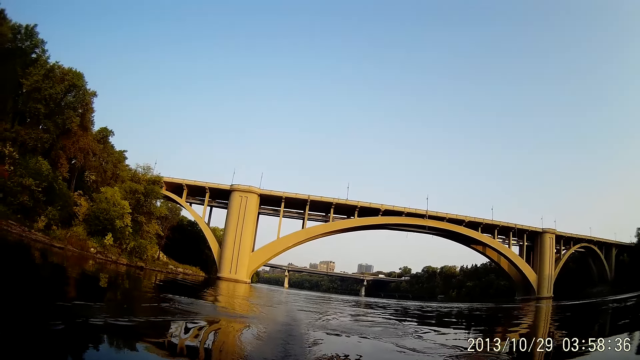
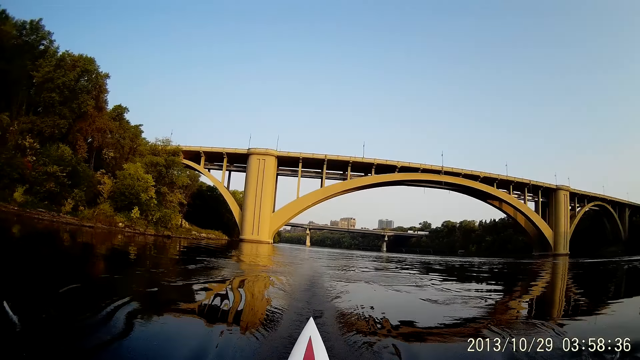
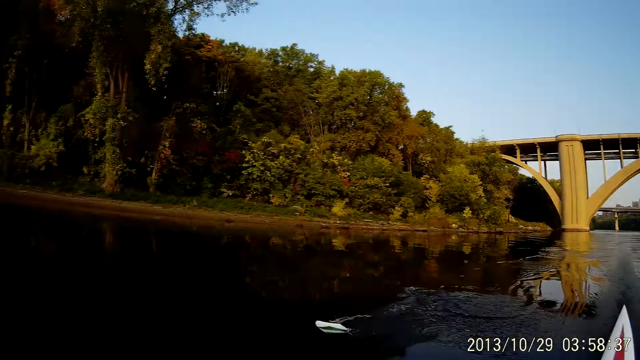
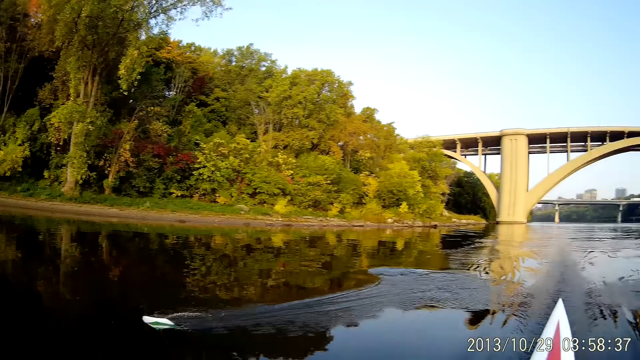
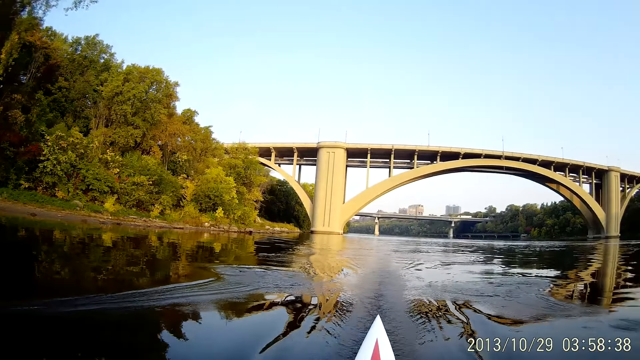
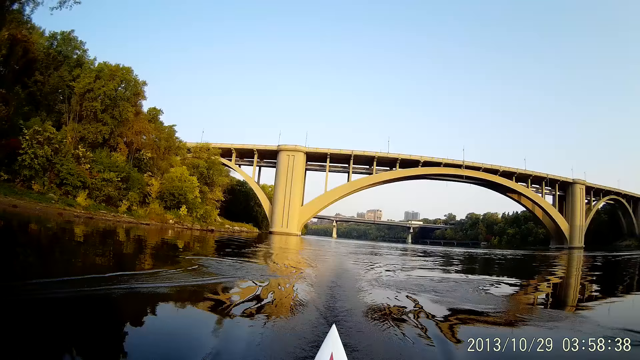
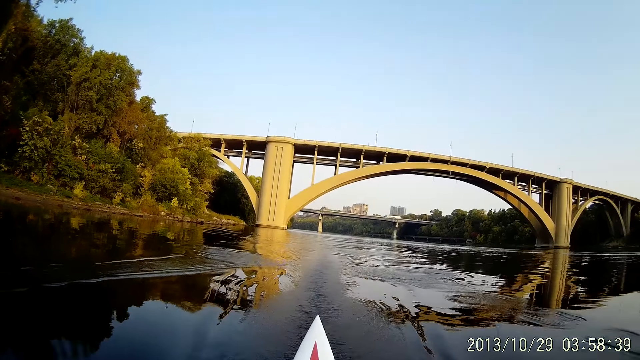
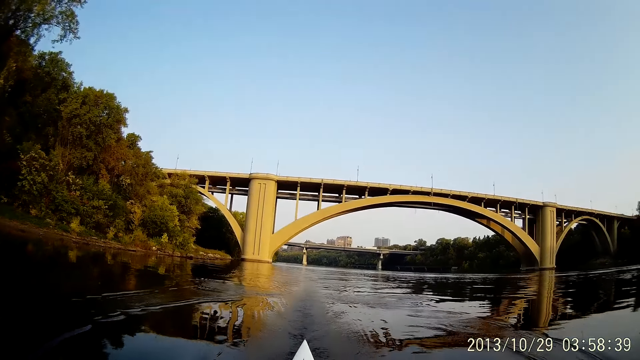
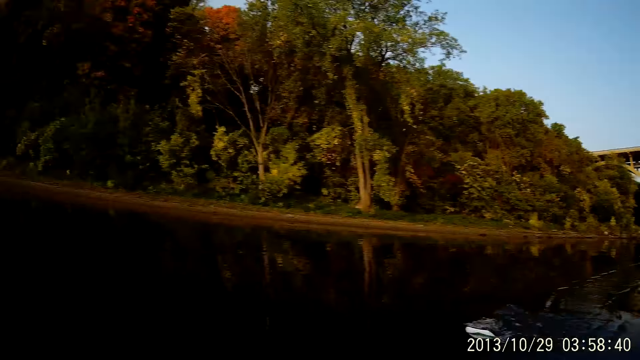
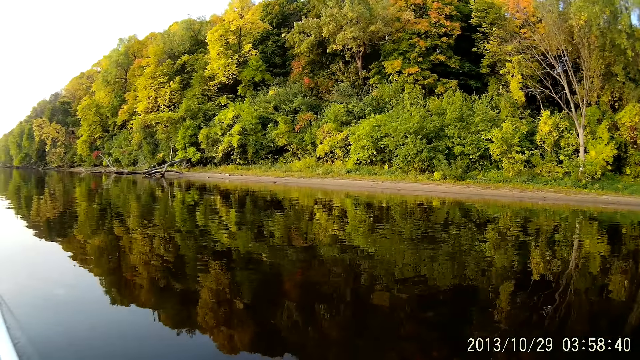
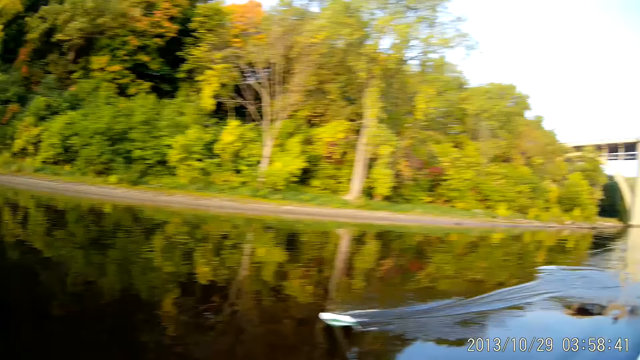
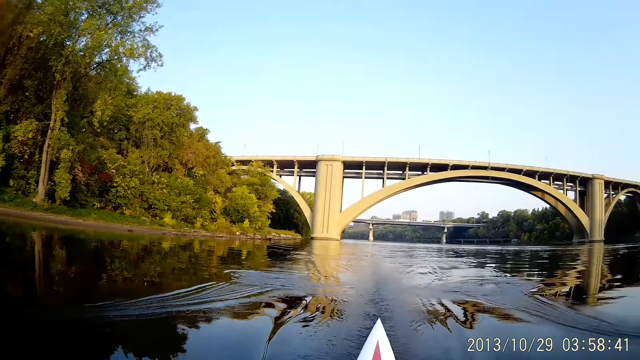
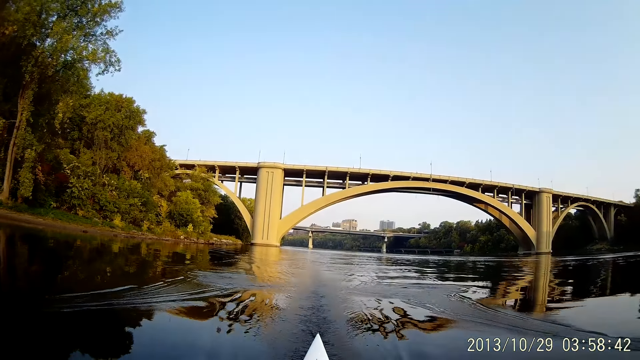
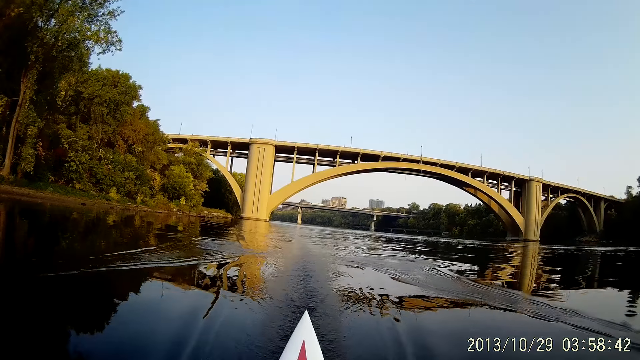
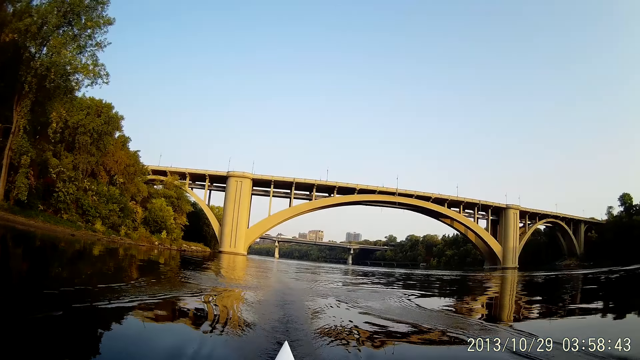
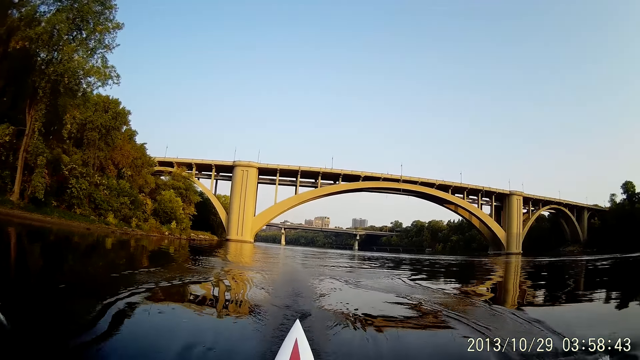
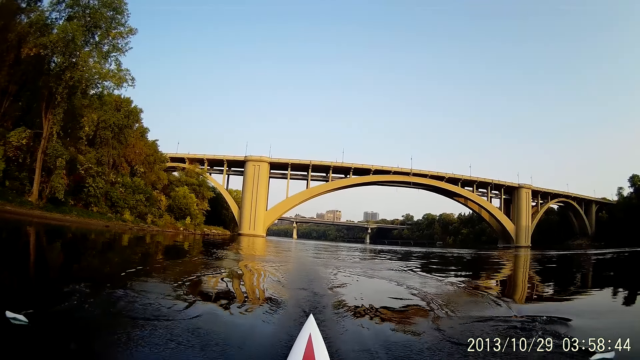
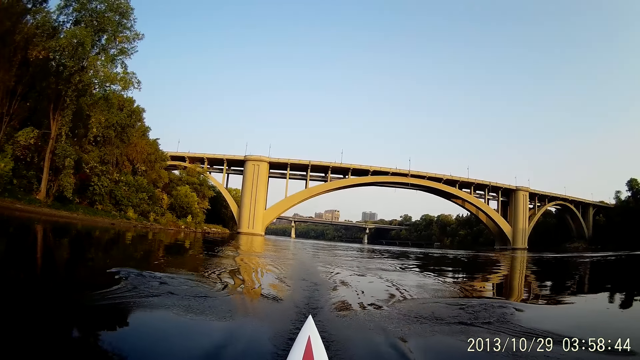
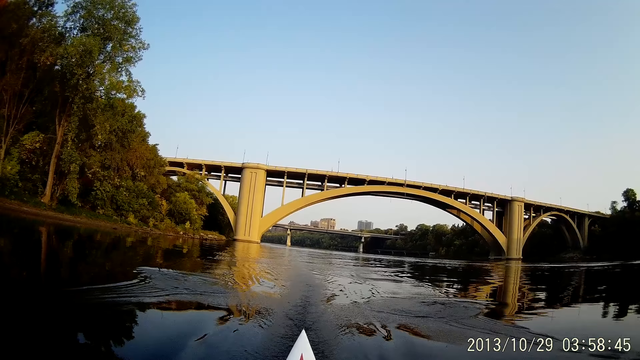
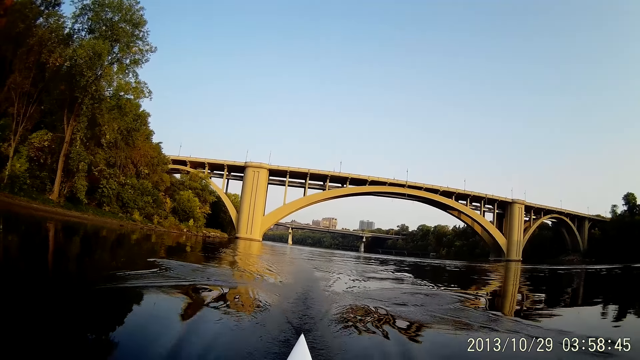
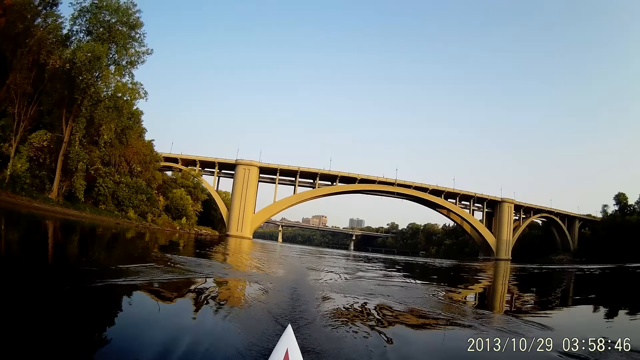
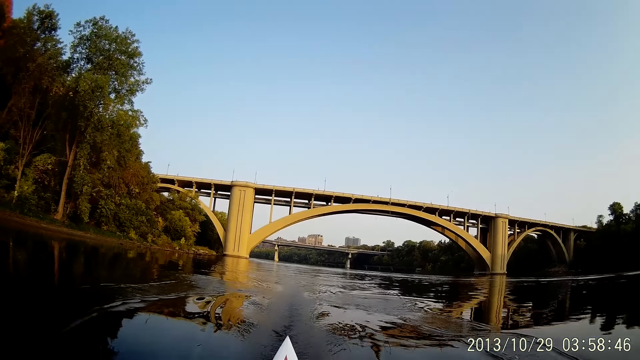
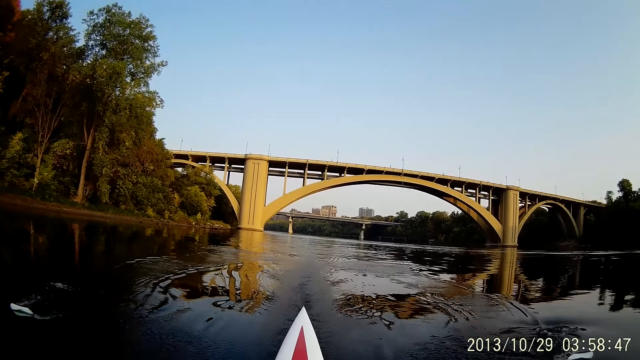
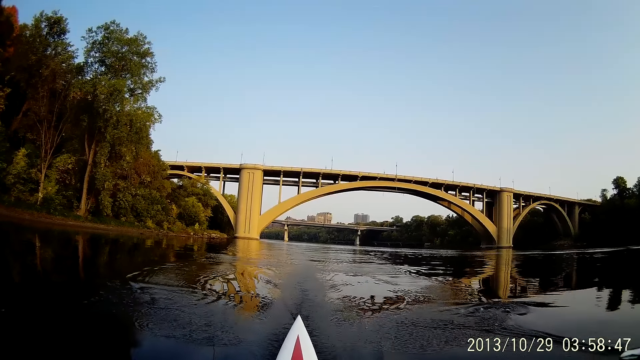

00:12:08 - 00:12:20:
The camera wearer looks around. They row a boat on the sea water. They look around. They row the boat on the sea water. They ride with the boat on water.

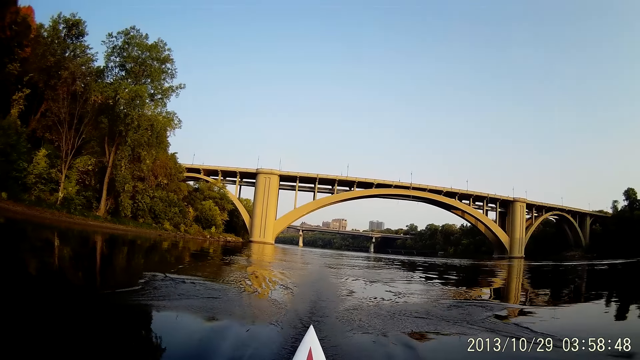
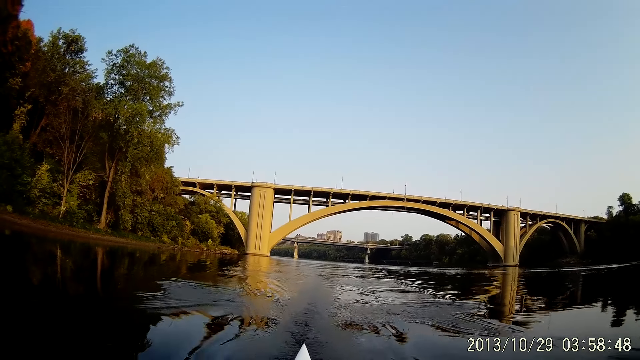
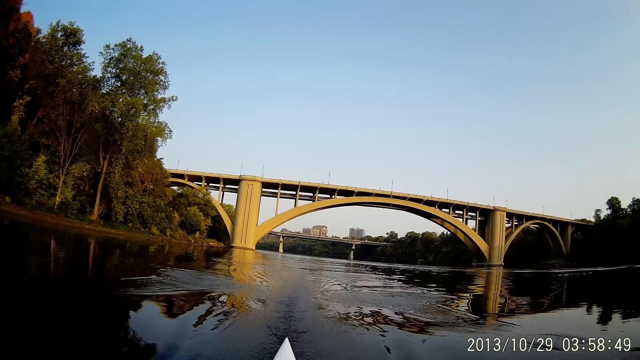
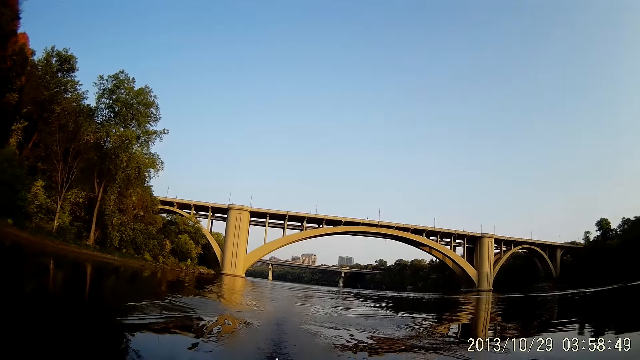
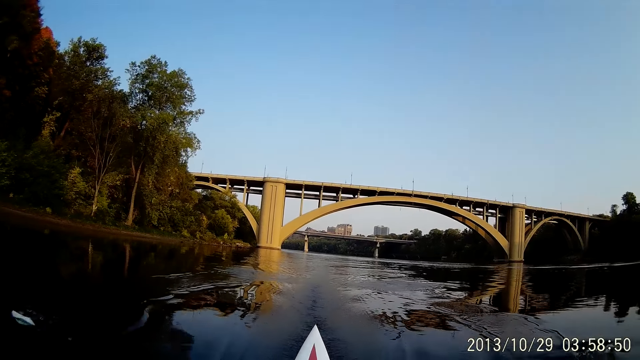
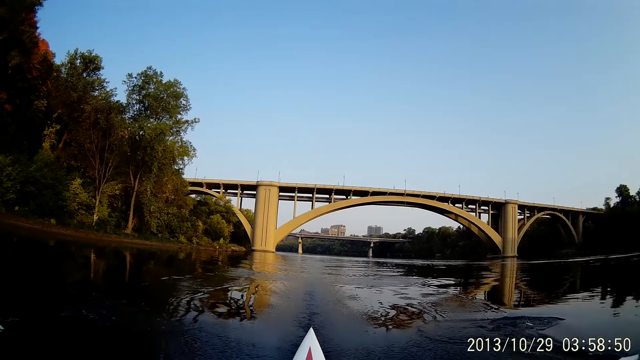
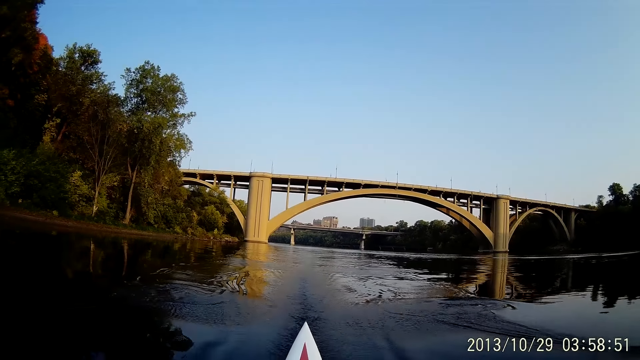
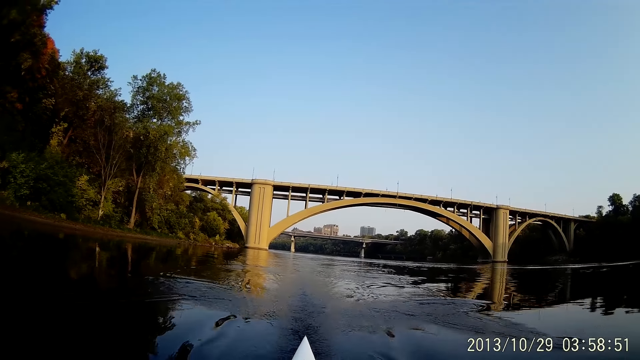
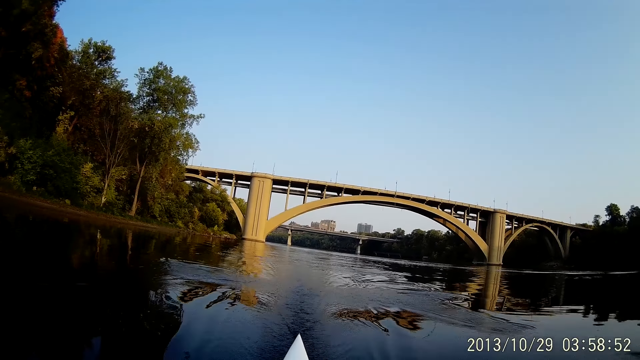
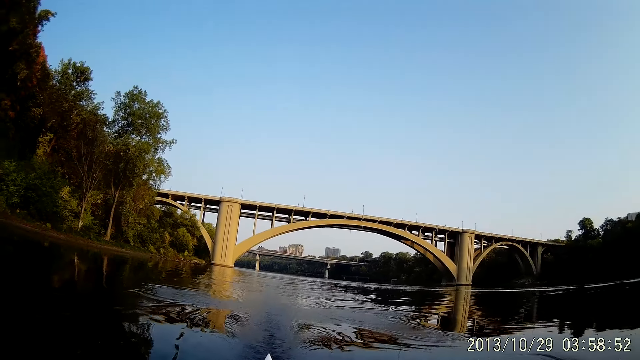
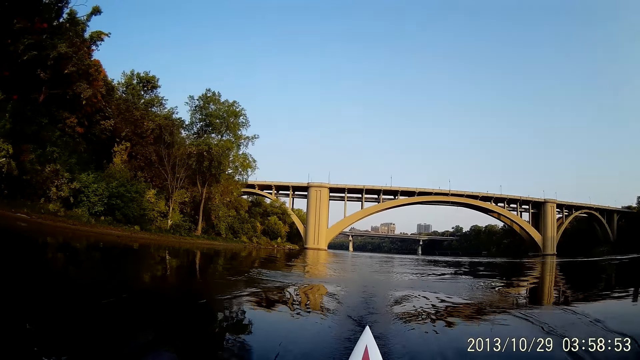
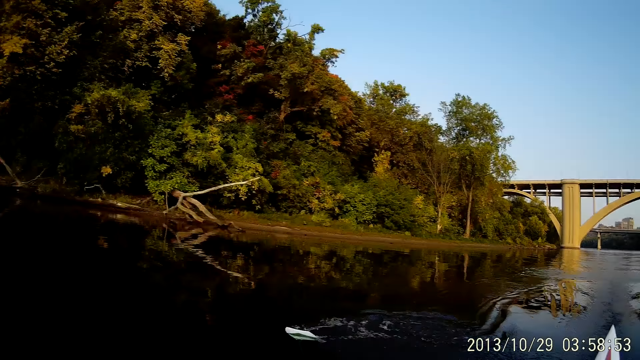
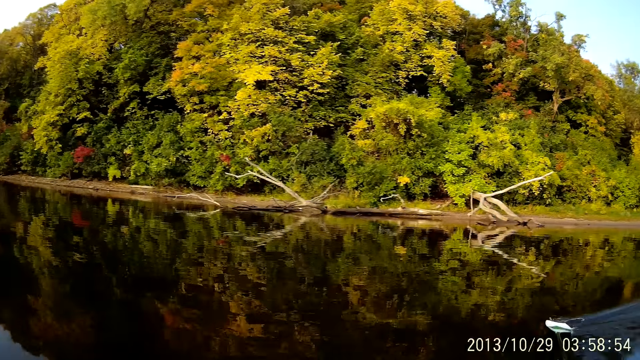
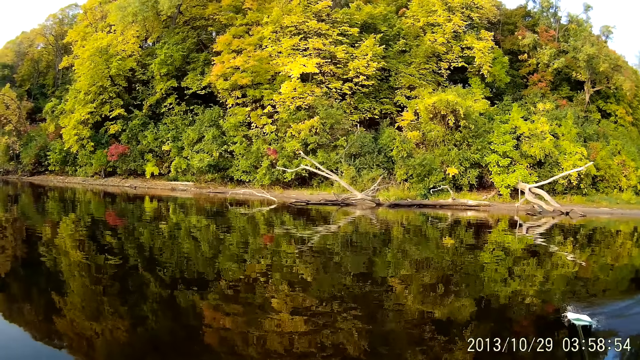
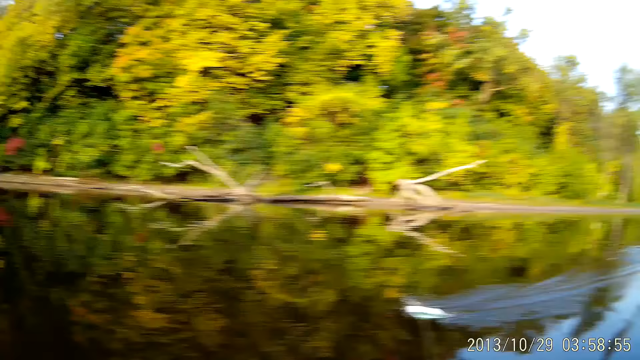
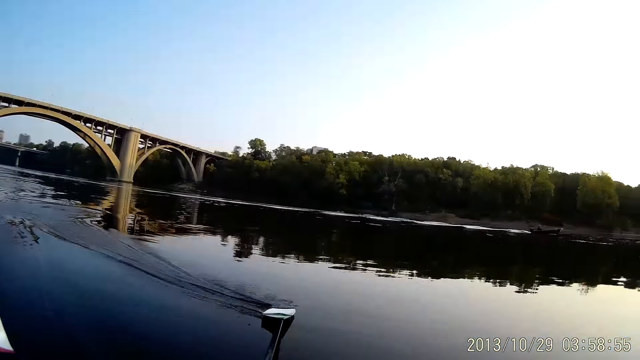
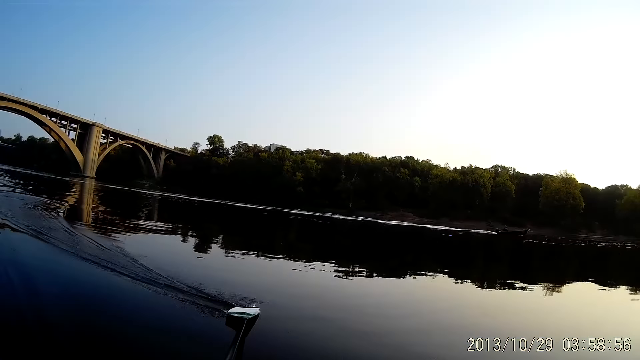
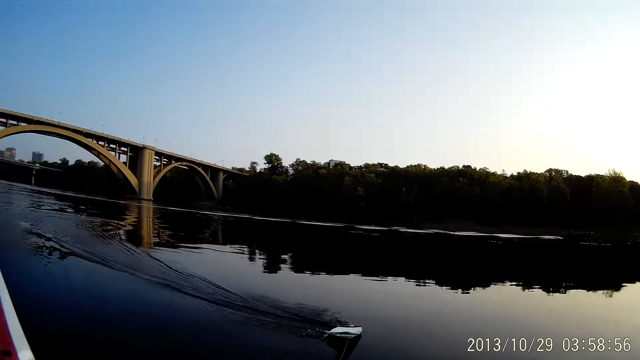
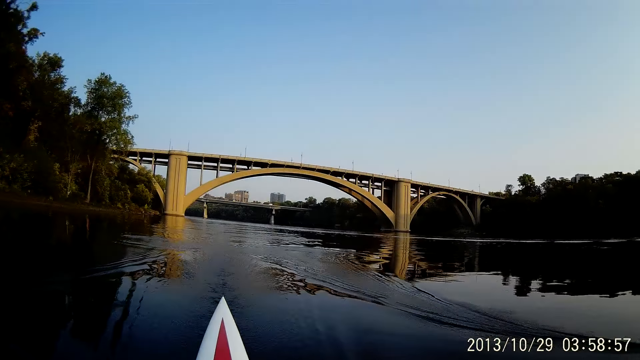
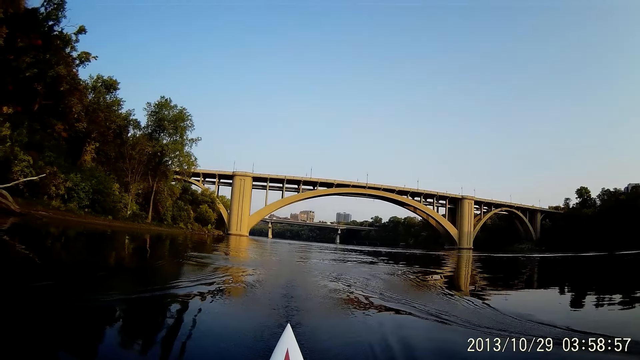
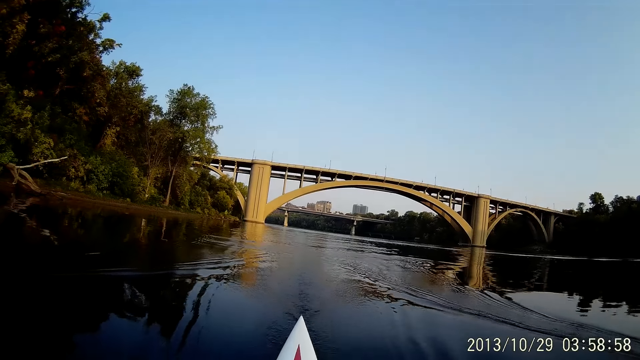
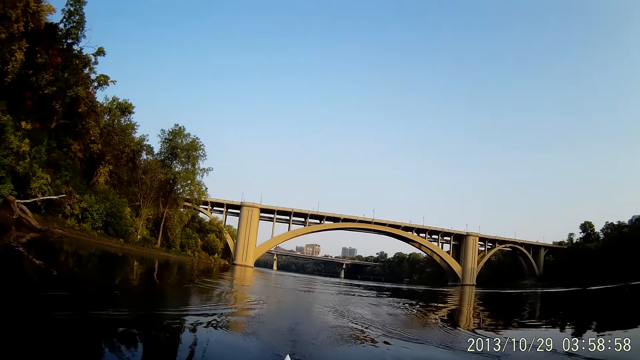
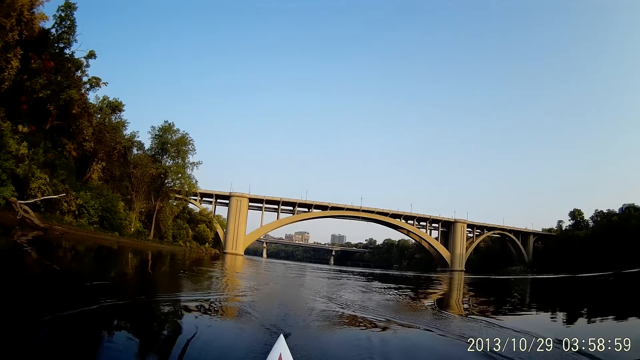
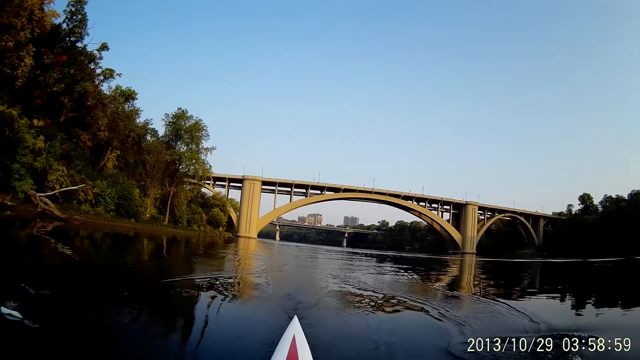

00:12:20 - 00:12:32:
The camera wearer looks around. They ride with a boat on water. They row the boat on the sea water.
